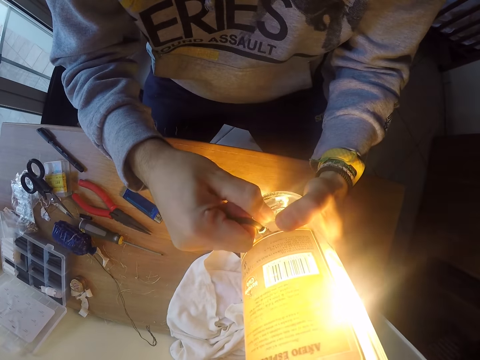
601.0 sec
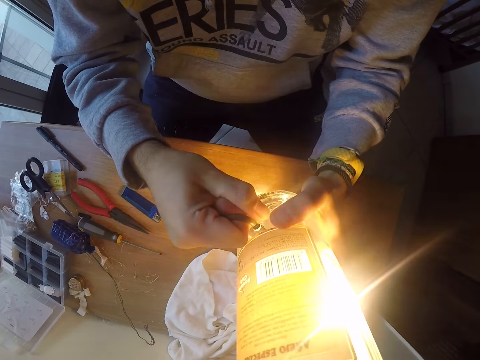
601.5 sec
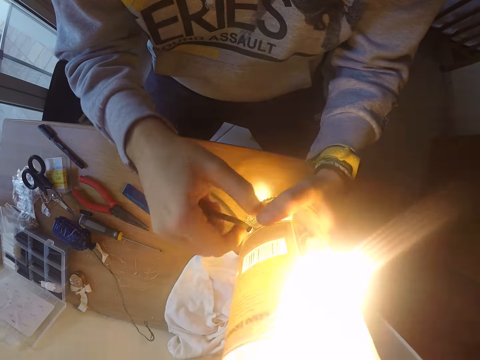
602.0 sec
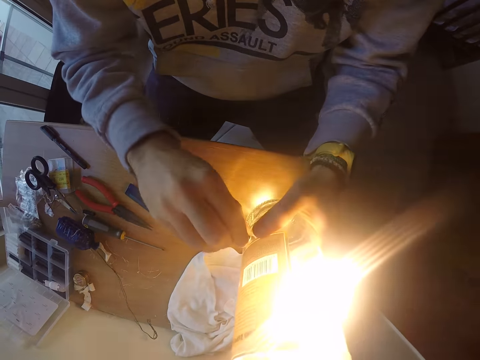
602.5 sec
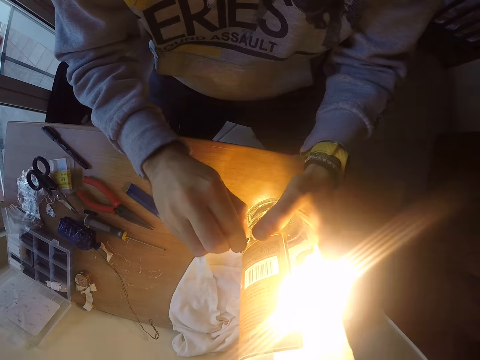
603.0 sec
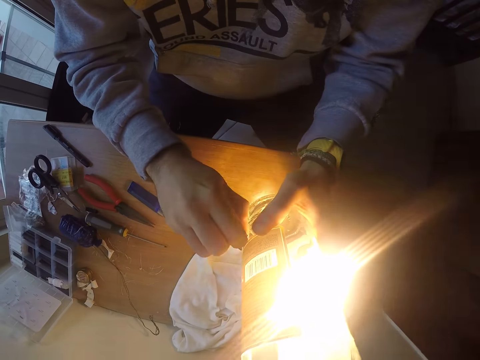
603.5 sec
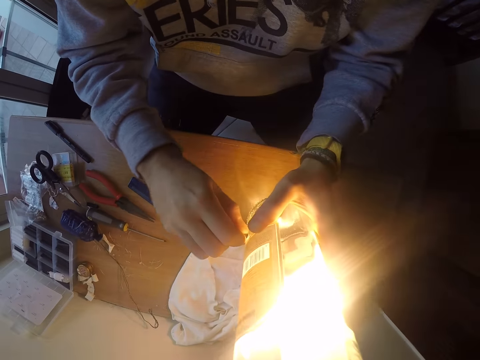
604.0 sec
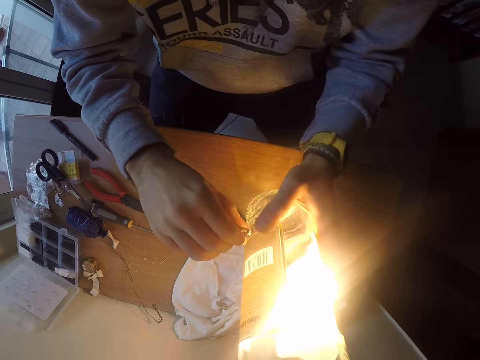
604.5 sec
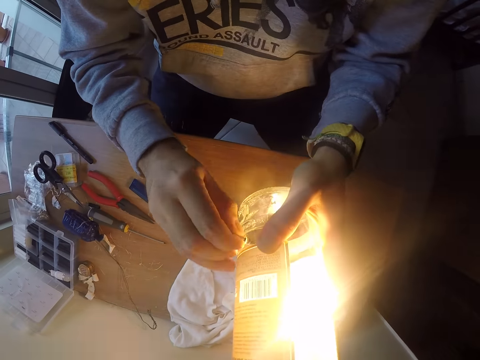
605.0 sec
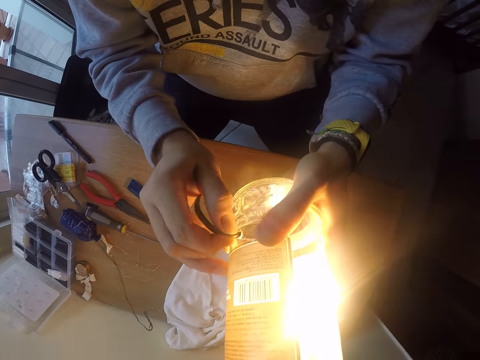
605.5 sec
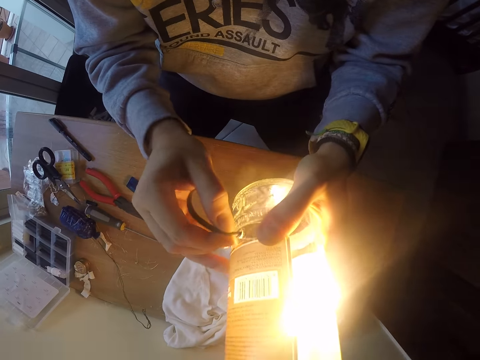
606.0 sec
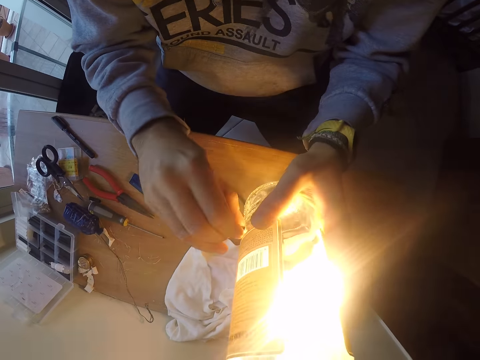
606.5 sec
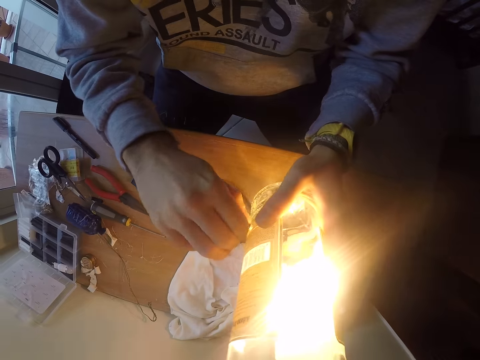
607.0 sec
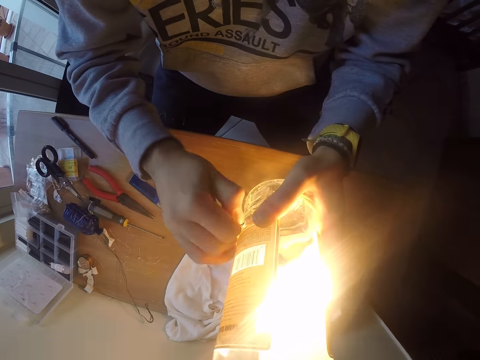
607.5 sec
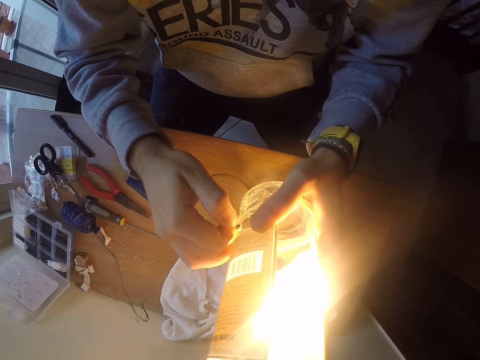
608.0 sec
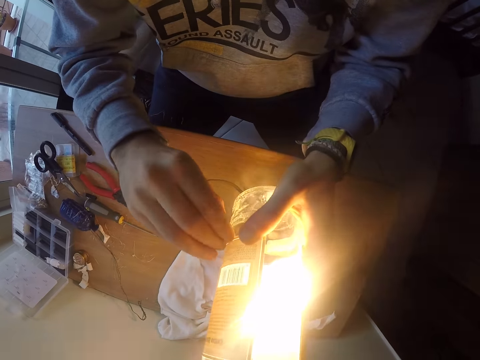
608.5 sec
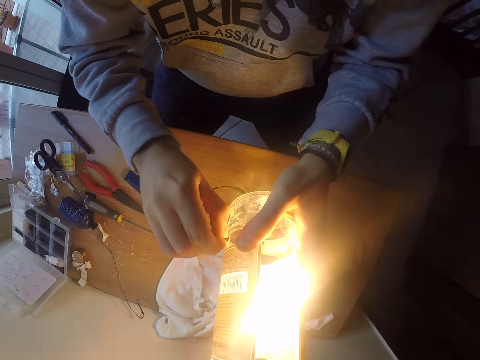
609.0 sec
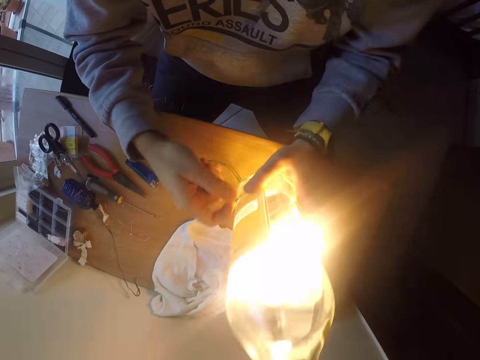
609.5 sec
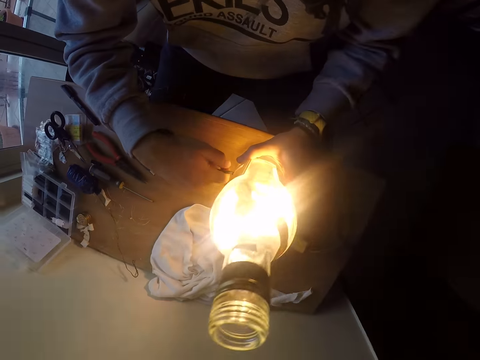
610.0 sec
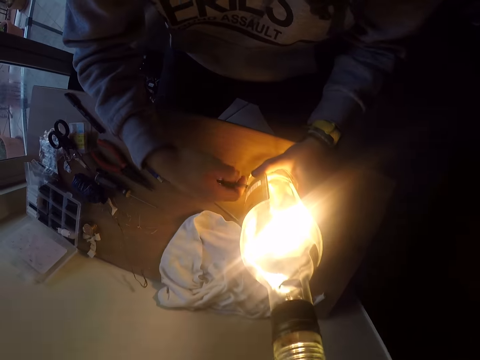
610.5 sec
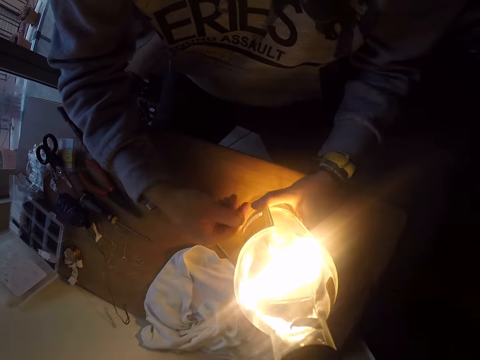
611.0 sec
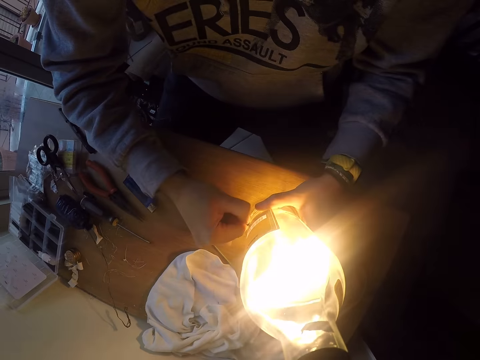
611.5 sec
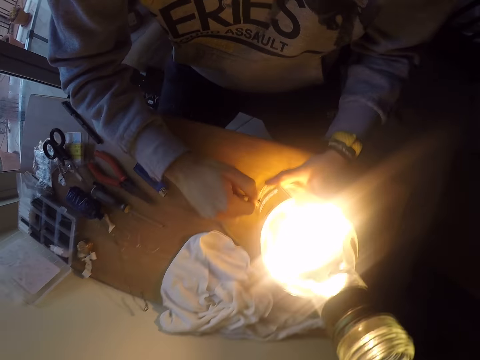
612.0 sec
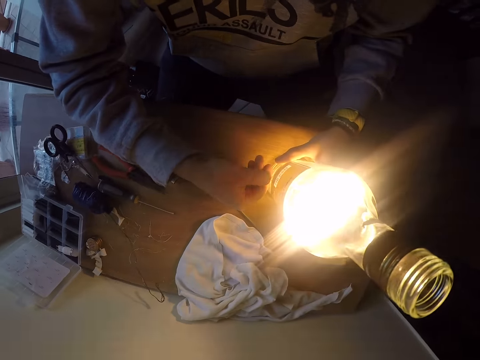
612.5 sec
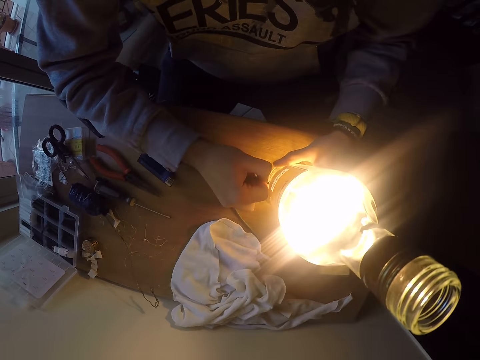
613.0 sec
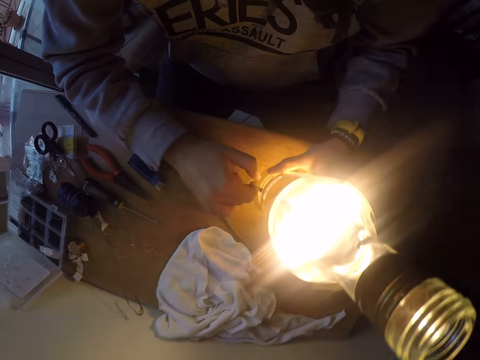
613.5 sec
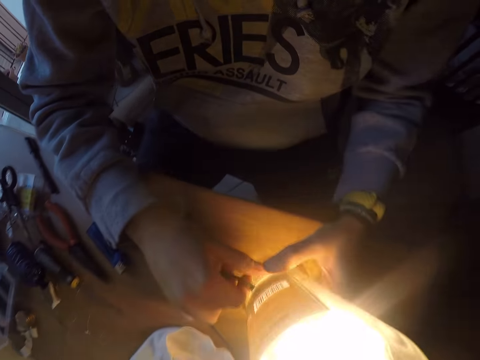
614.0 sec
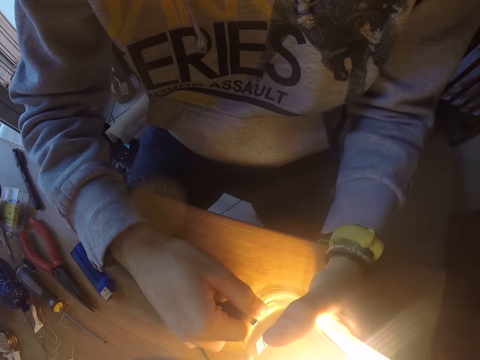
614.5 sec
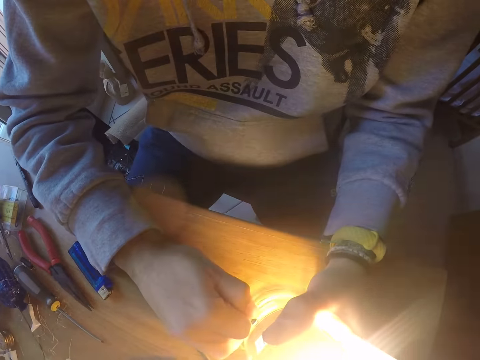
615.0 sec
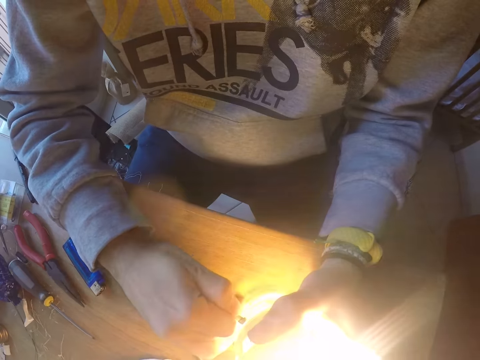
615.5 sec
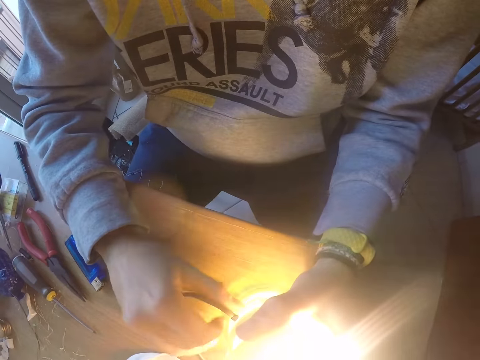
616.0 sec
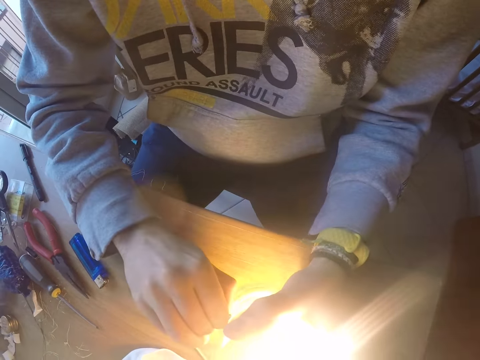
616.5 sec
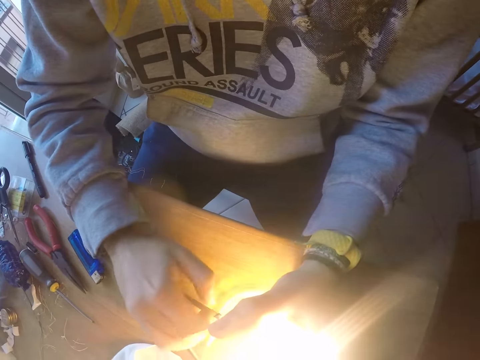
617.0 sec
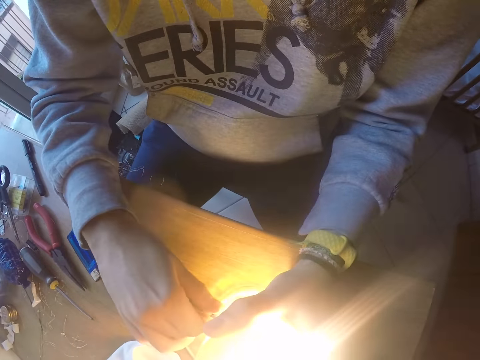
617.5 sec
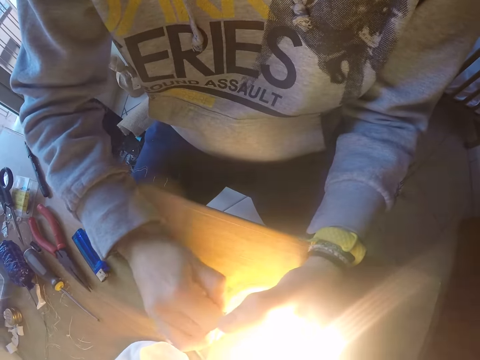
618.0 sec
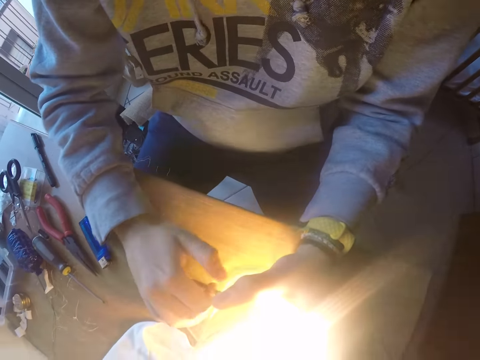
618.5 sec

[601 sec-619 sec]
The camera wearer twists the electric cable with his right hand. He drops the bottle on the table with both hands. He pulls the electric cable with his right hand. He adjusts the wire in the light bottle. He turns the electric cable with his right hand. He pulls the electric cable with his right hand.

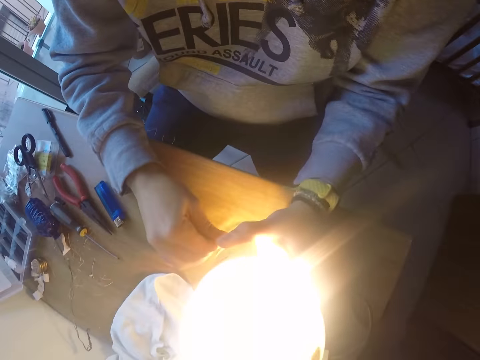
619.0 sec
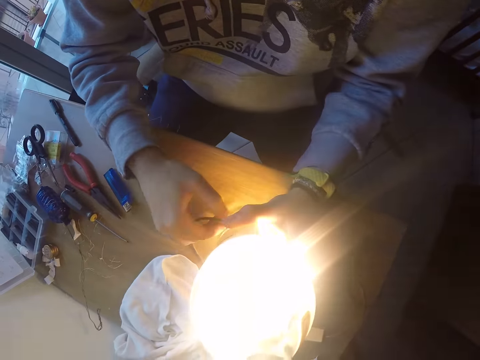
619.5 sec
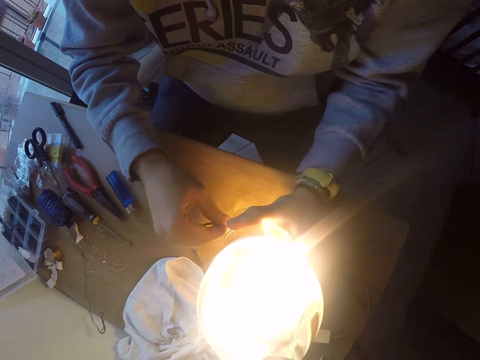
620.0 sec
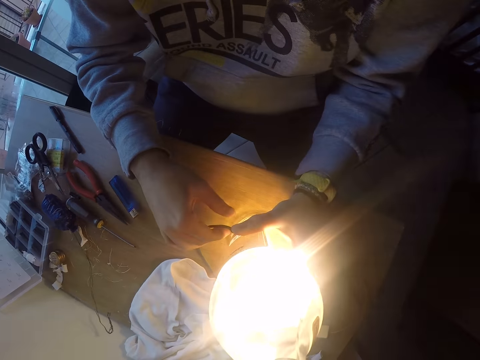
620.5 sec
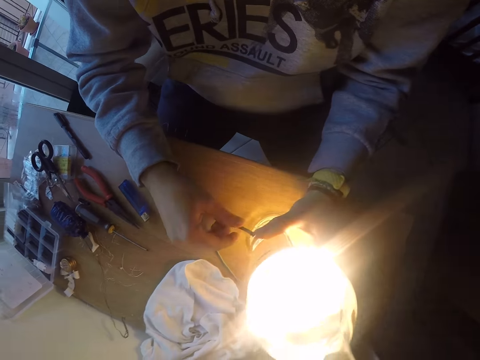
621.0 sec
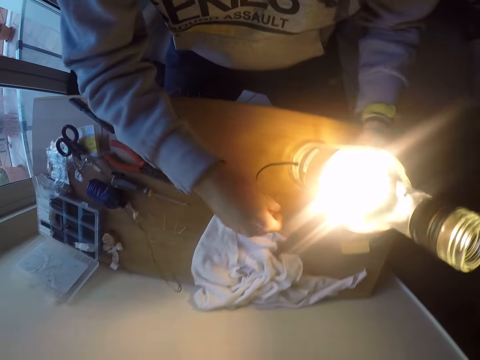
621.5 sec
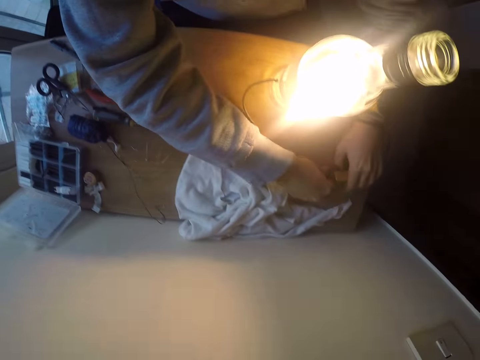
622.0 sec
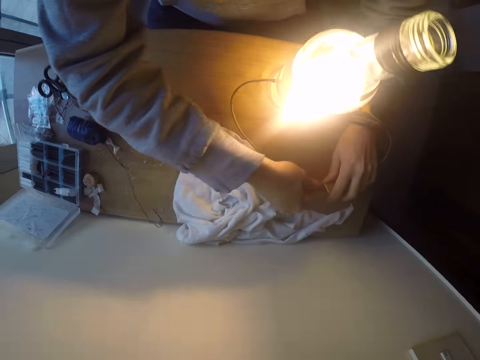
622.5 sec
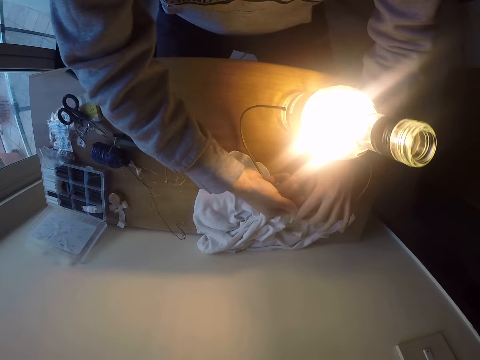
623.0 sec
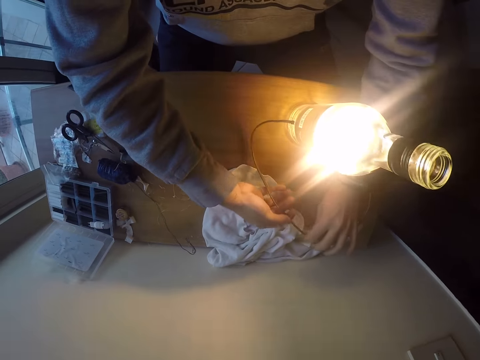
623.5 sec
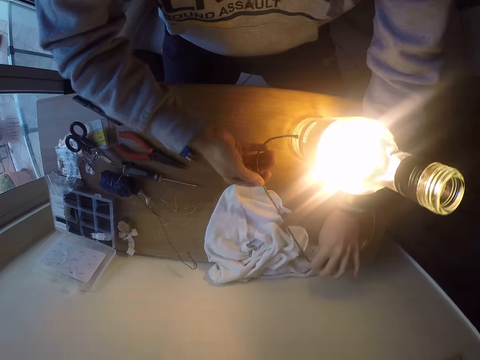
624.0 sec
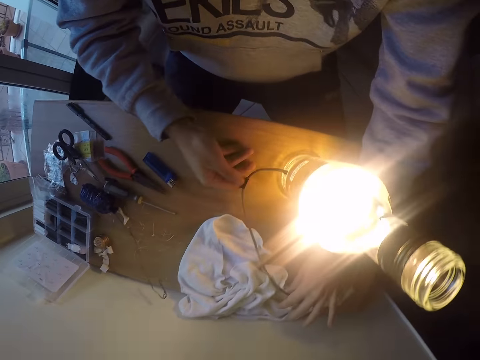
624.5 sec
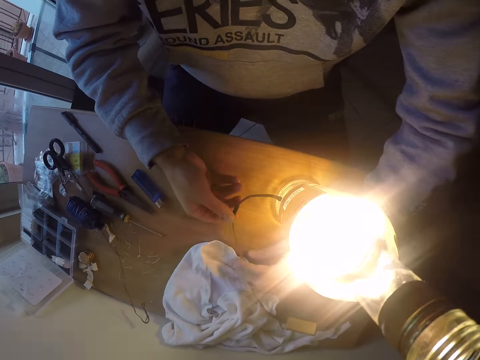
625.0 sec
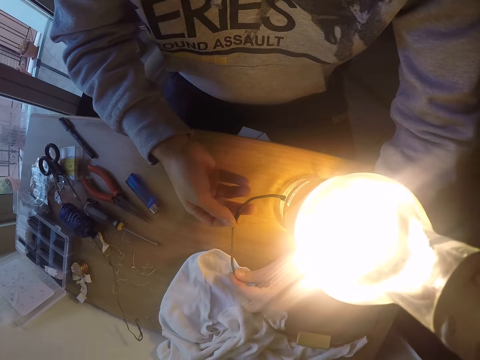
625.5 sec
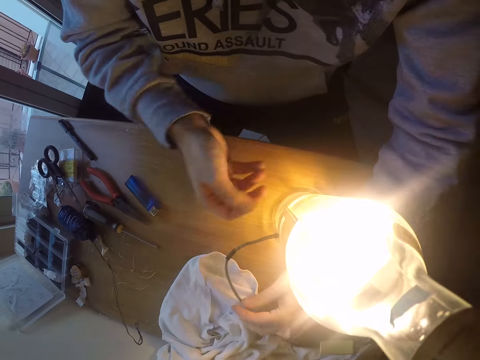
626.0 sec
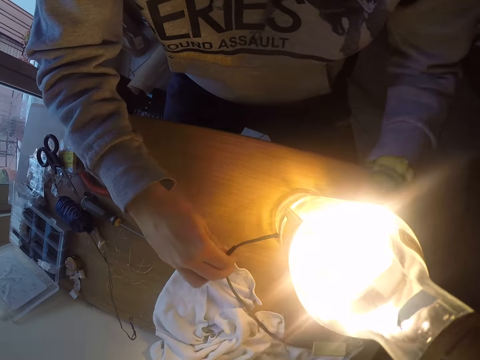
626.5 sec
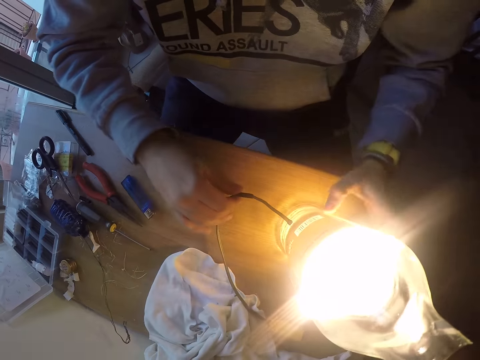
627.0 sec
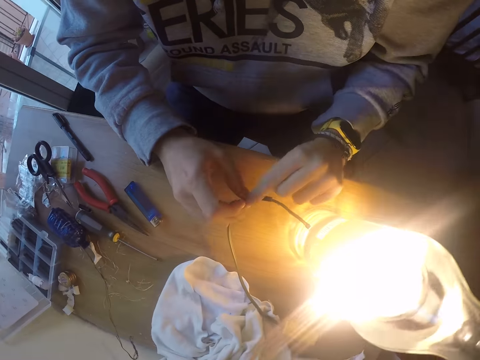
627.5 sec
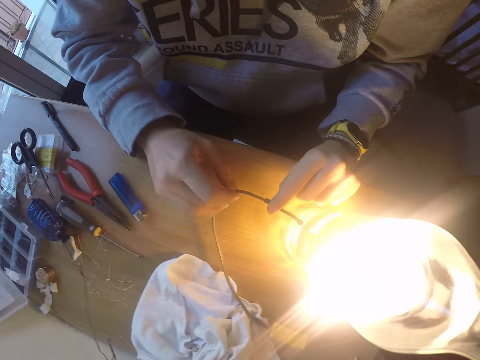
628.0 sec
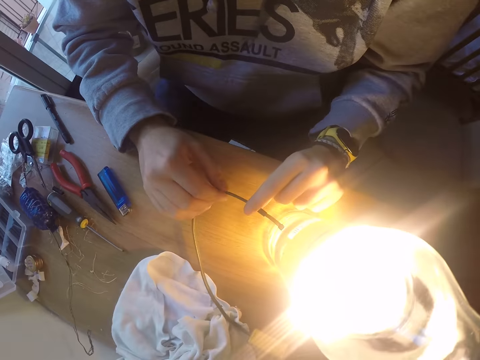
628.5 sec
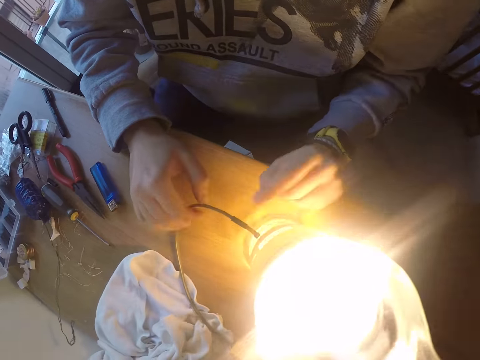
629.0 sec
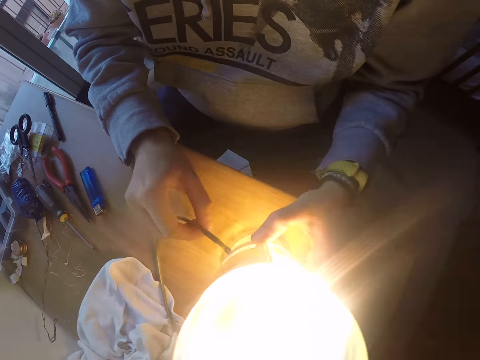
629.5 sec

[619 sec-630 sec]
The camera wearer withdraws his right hand from the cable. He holds the lamp switch with both hands. He pulls a cylindrical plastic from the lamp switch with his left hand. He moves the rubber in the wire. He holds the electric cable with his left hand. He shakes the bottle with his left hand. He holds the bottle with his left hand. He turns the bottle with his left hand. He turns the bottle with the electric cable in his right hand. He pulls the cylindrical plastic with his left hand.
